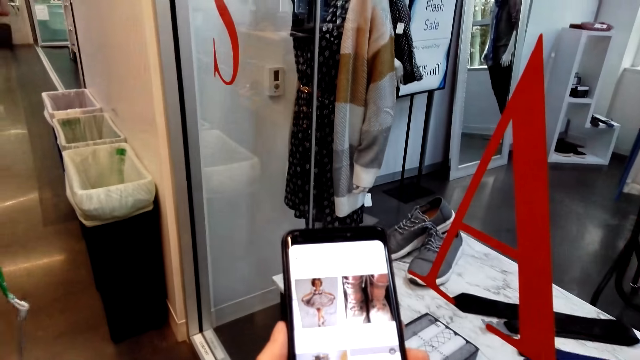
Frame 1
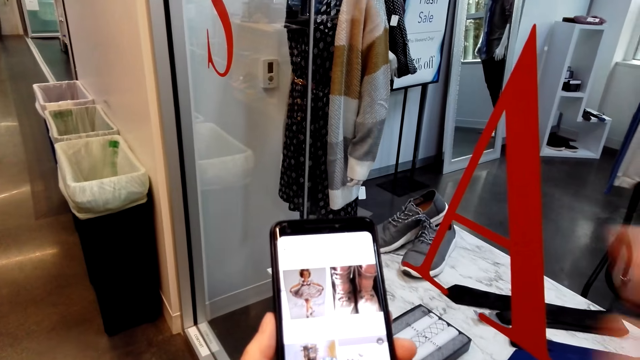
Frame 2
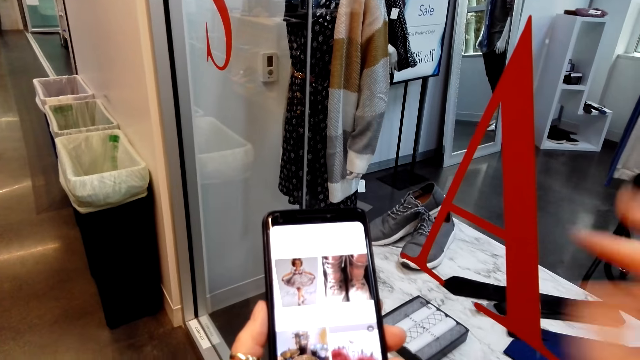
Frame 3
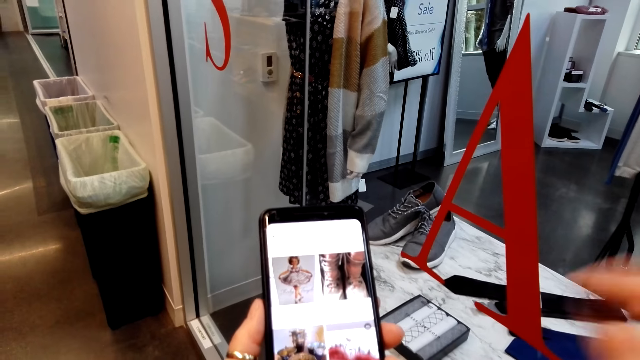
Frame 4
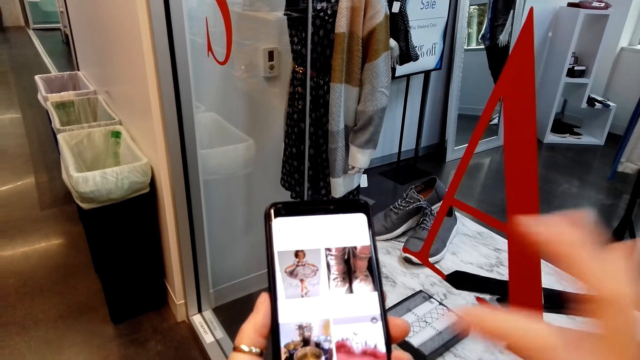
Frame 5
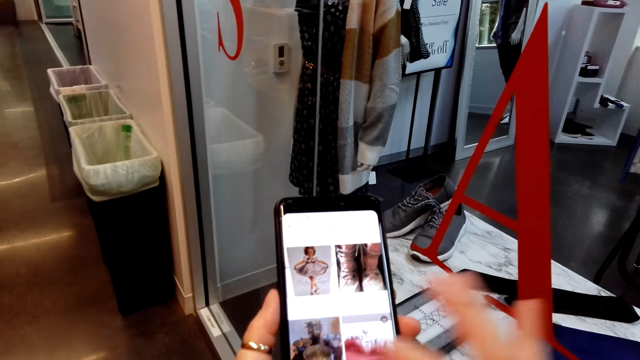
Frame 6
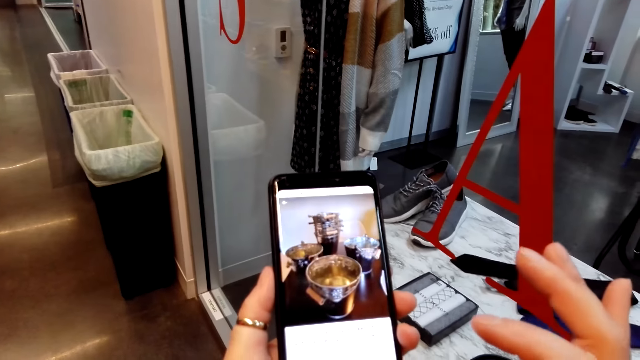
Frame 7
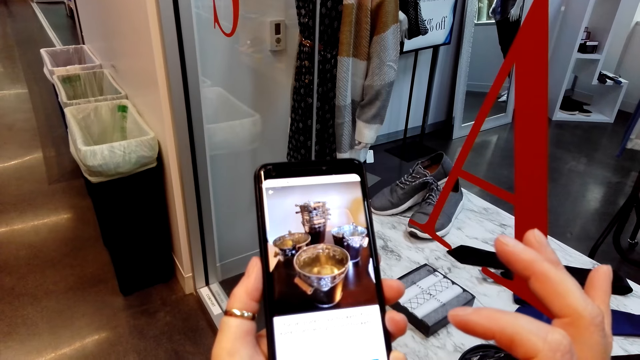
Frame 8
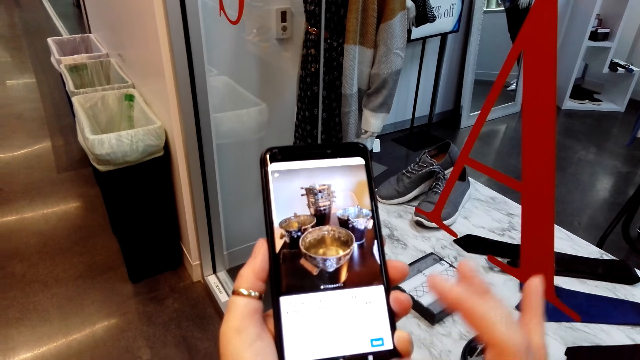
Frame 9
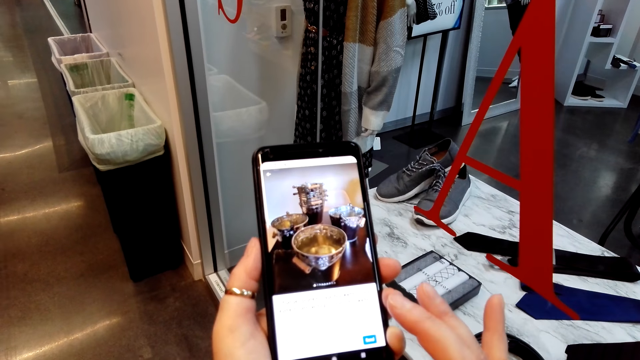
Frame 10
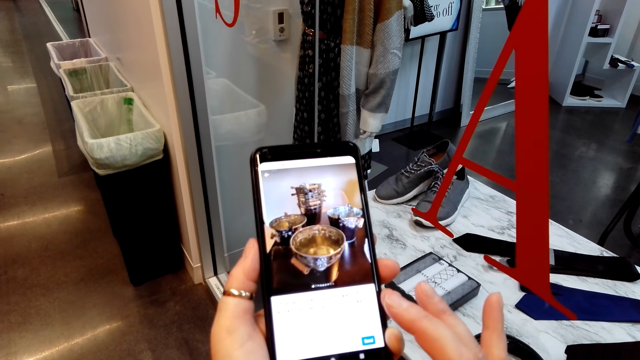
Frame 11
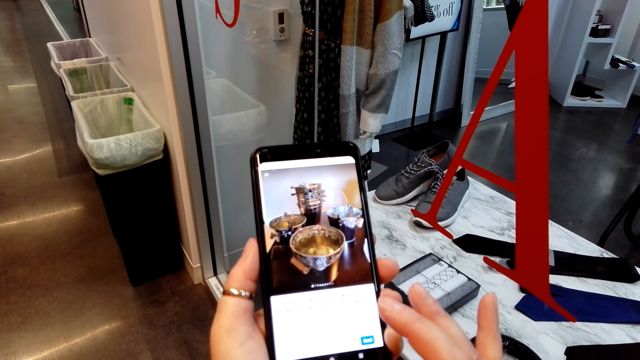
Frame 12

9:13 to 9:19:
The camera wearer illustrates with her hand. A lady moves. The camera wearer moves her hand. She scrolls the phone. Another lady speaks to the camera wearer.

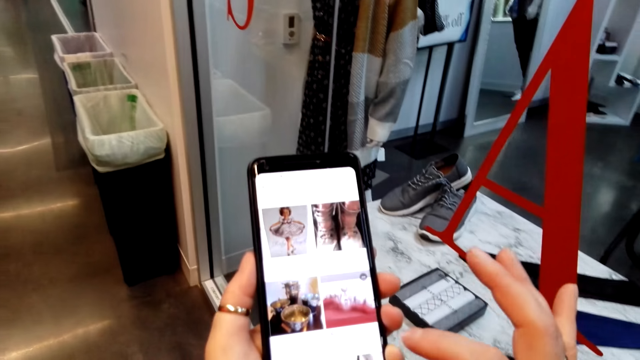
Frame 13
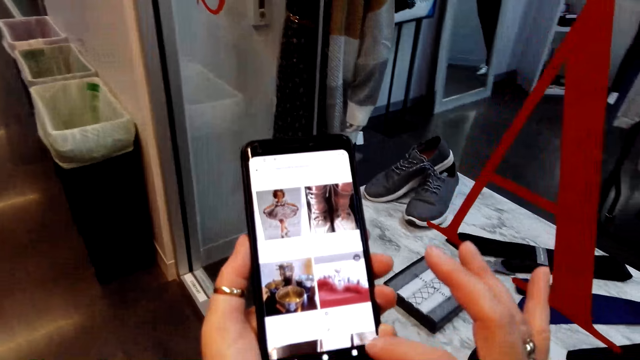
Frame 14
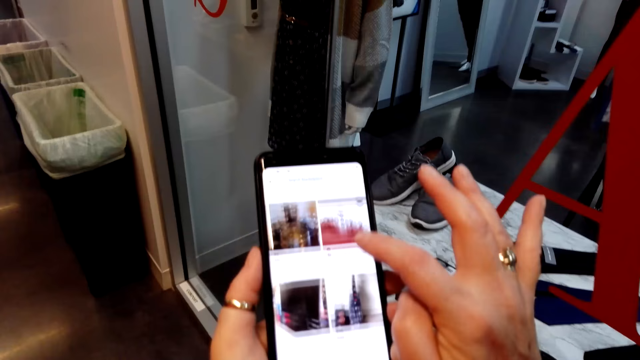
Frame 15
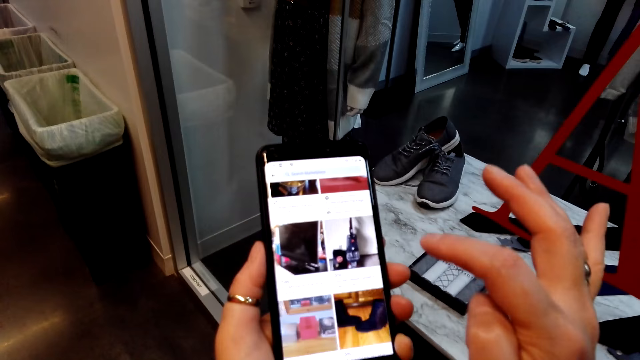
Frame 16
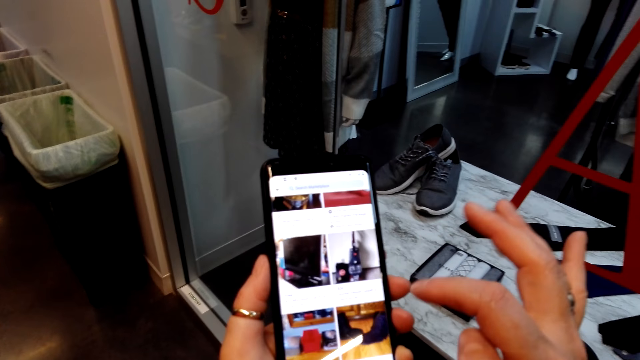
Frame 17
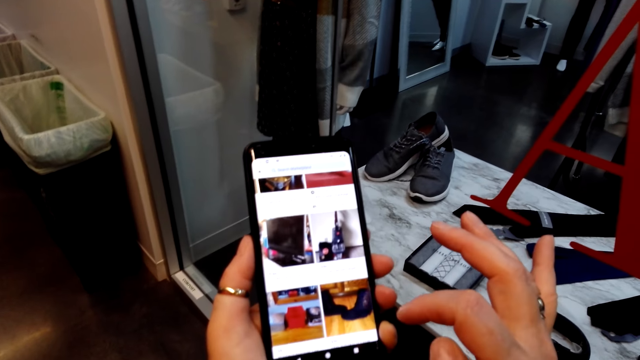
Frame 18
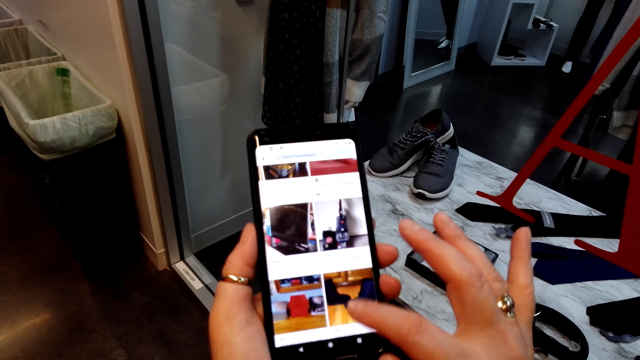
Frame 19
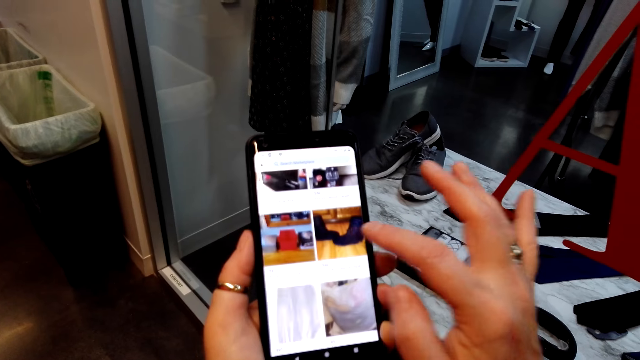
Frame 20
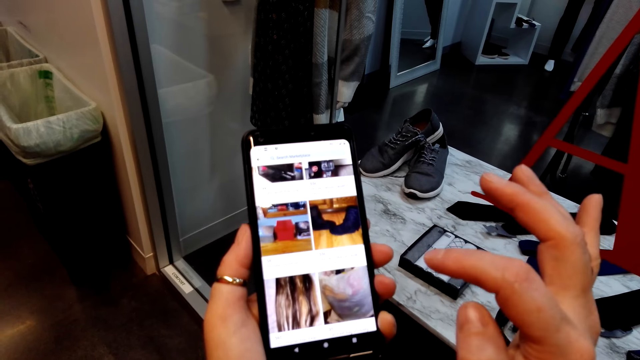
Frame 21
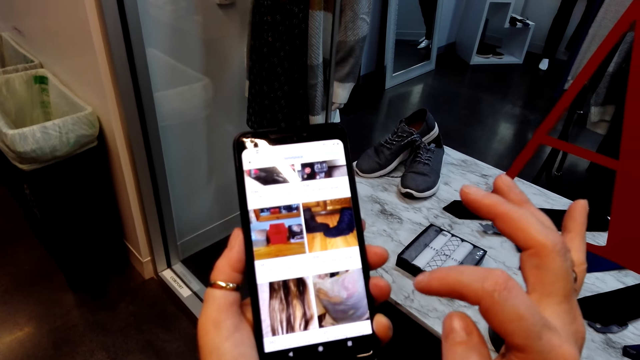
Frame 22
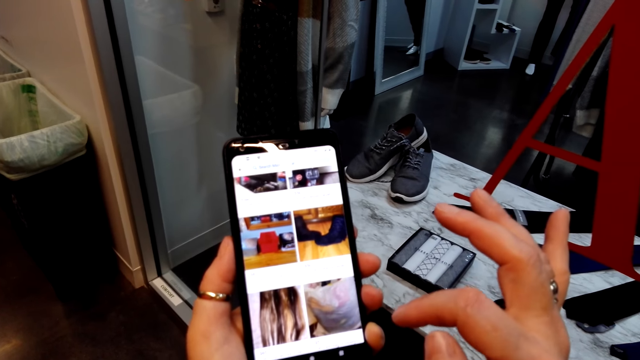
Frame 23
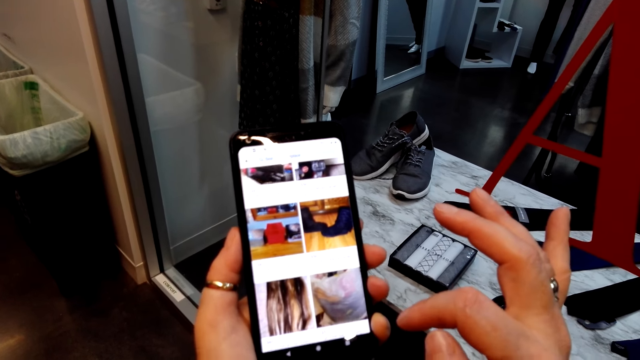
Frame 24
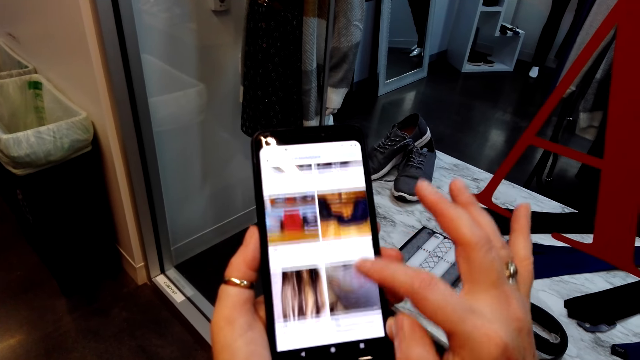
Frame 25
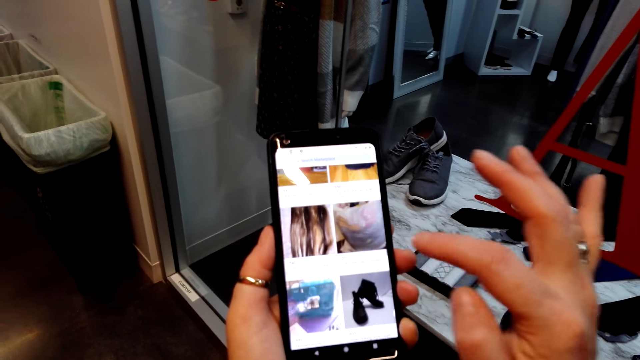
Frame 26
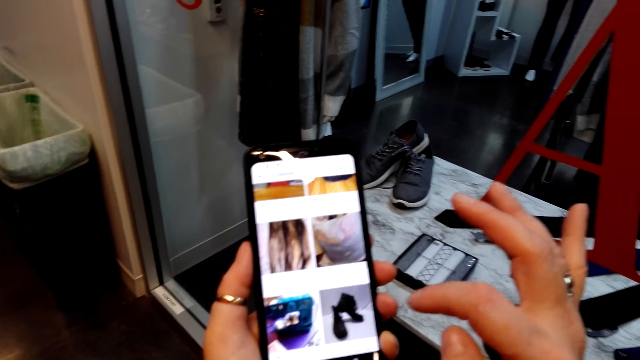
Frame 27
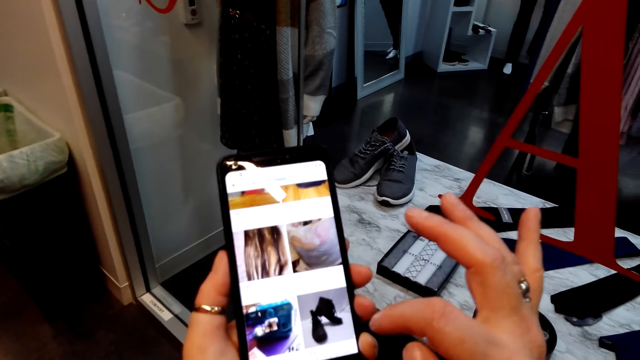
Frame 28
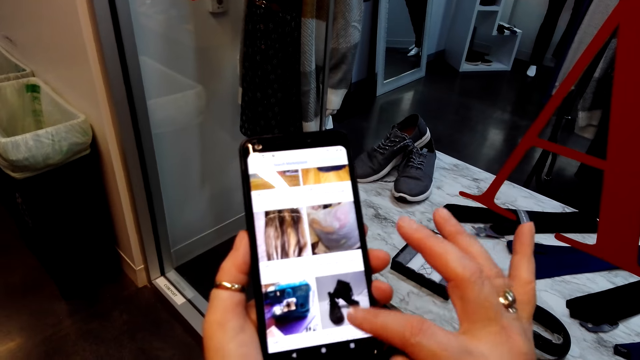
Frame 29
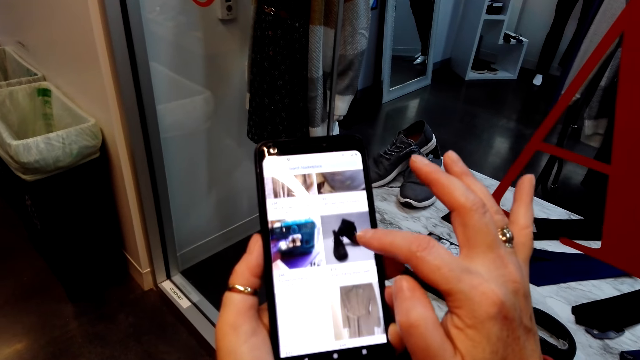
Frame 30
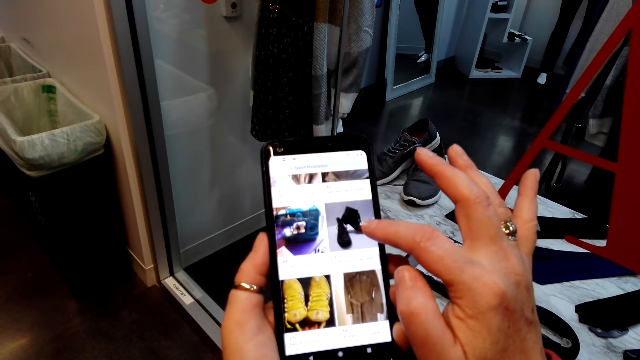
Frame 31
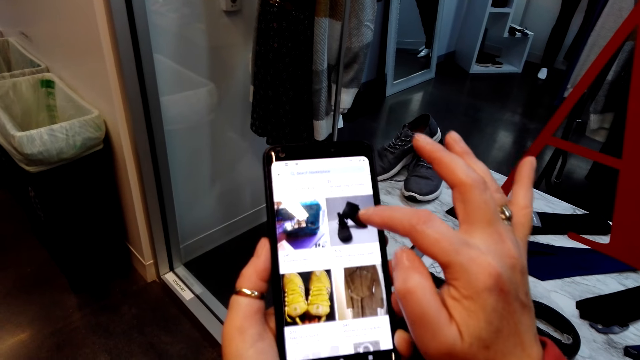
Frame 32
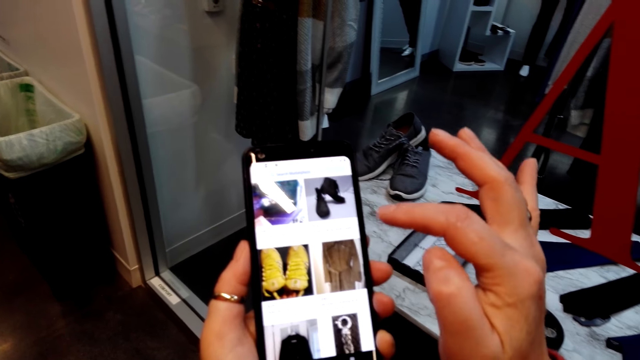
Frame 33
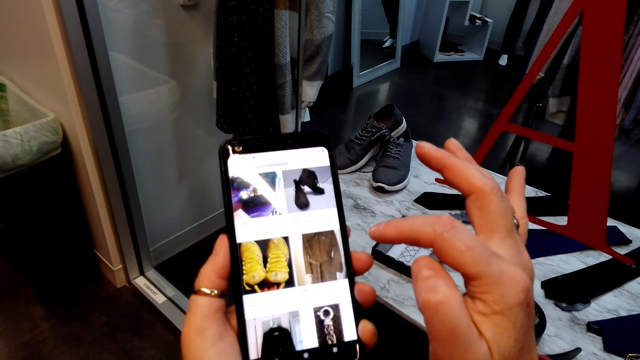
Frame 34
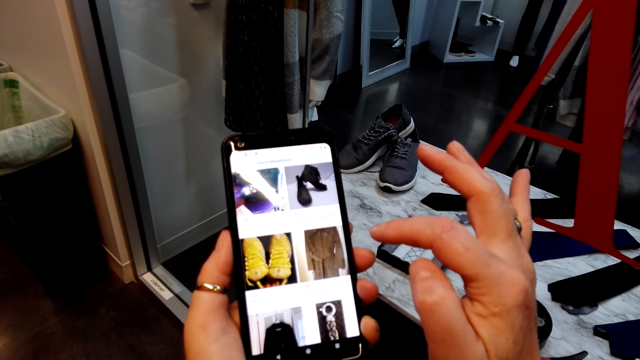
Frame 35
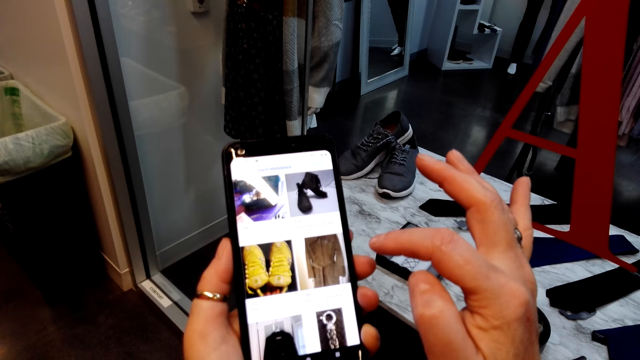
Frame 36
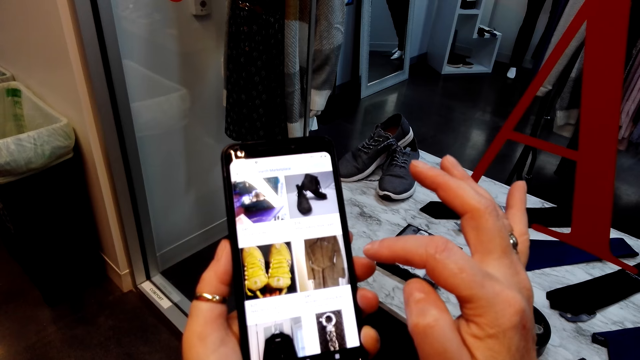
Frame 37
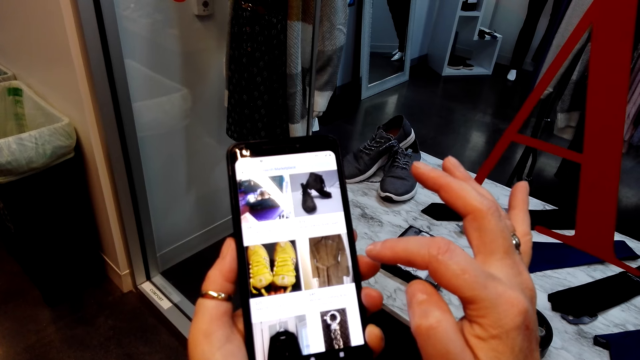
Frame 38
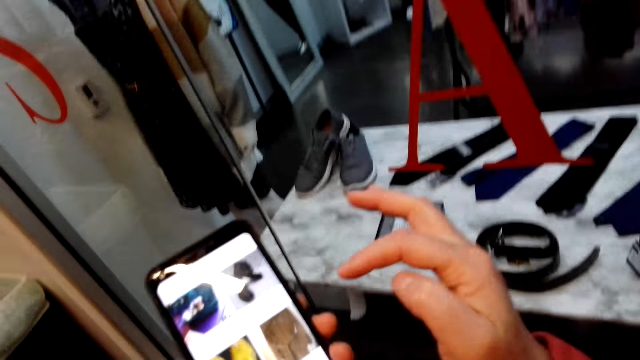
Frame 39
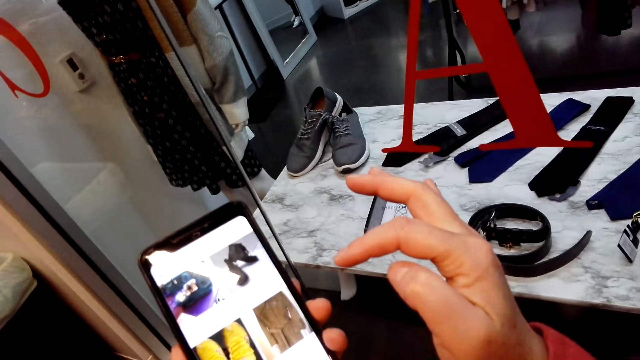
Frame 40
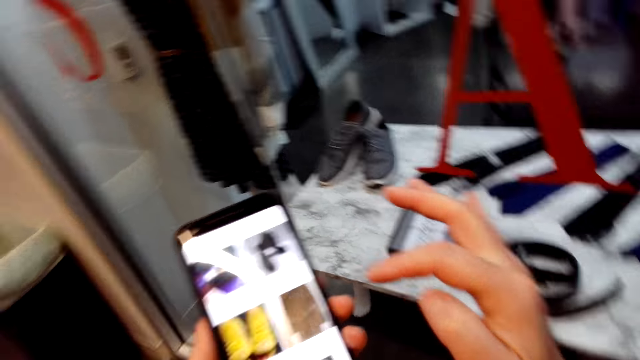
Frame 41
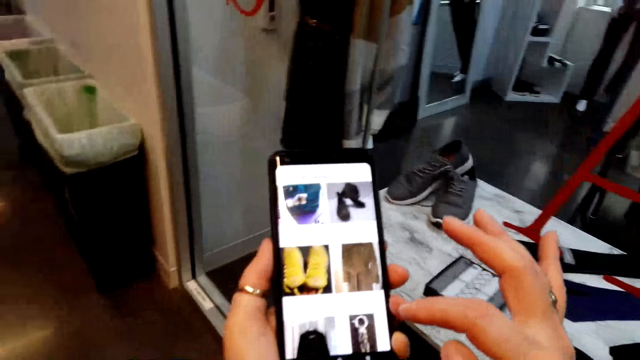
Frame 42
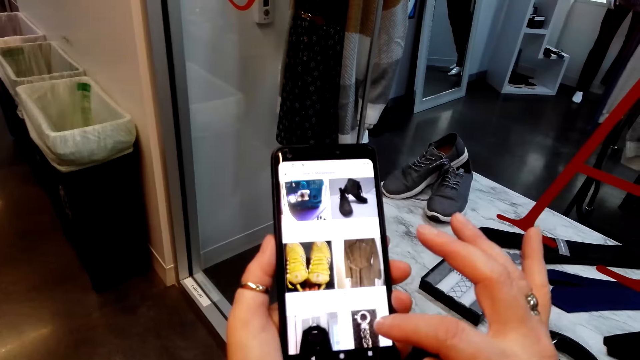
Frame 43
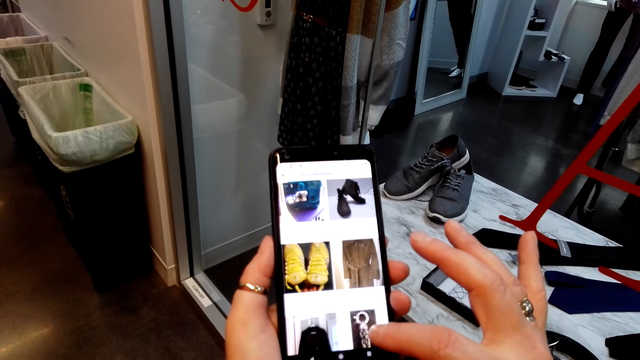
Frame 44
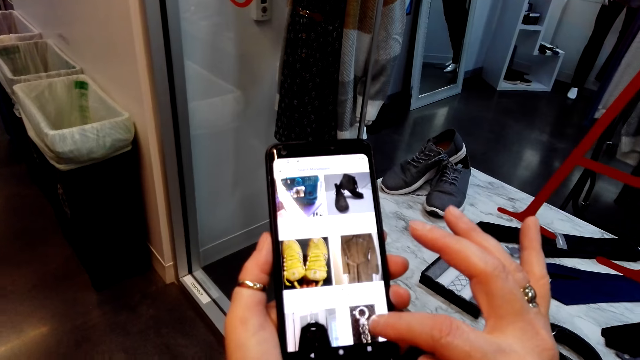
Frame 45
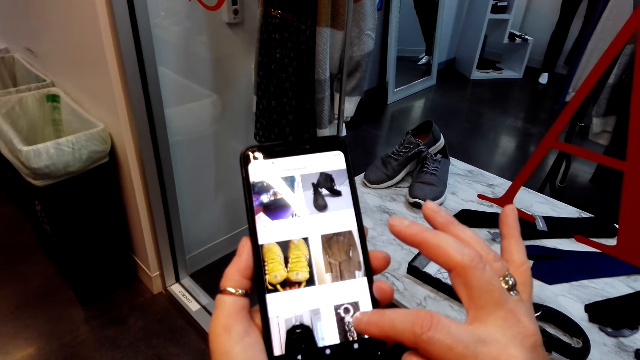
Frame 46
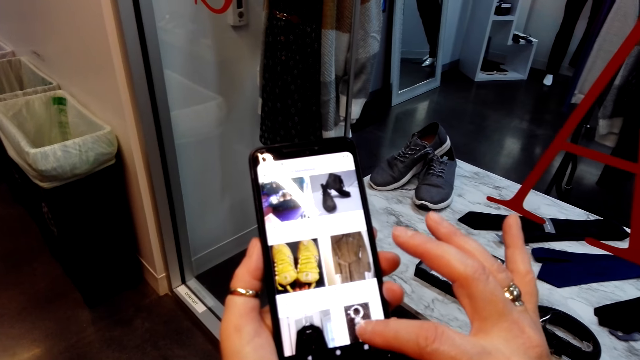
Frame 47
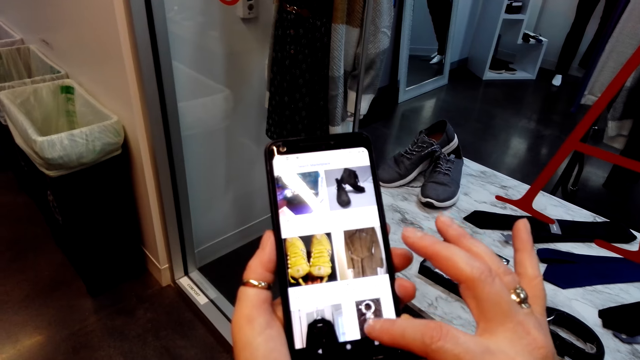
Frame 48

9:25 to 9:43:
The camera wearer flips through images in her phone. She stares at the screen. A lady speaks to the camera wearer. The camera wearer looks around and stares at the phone.
